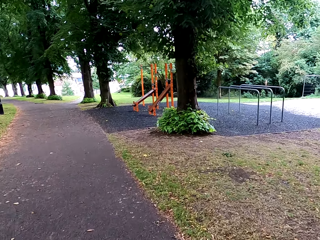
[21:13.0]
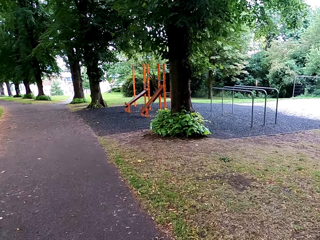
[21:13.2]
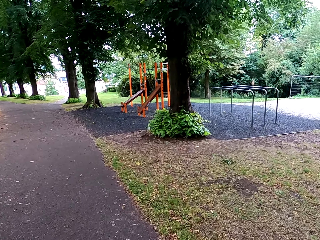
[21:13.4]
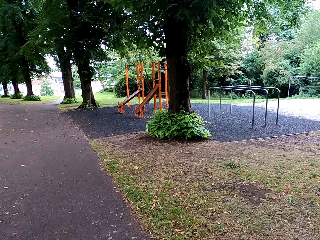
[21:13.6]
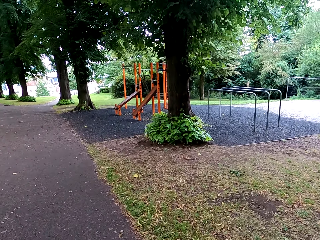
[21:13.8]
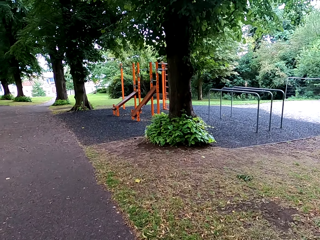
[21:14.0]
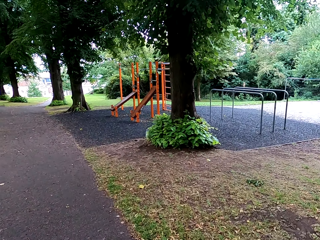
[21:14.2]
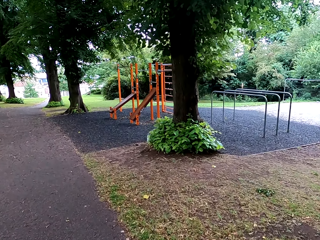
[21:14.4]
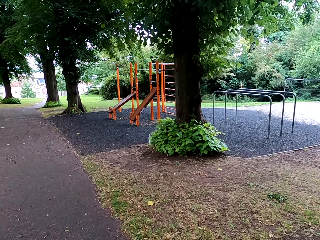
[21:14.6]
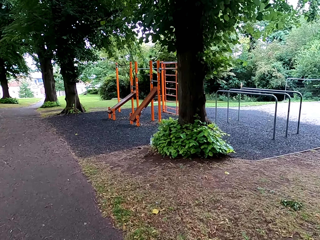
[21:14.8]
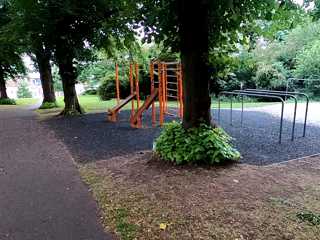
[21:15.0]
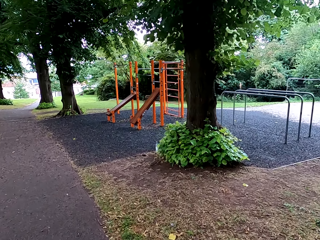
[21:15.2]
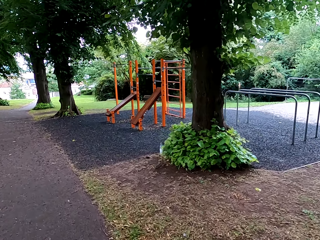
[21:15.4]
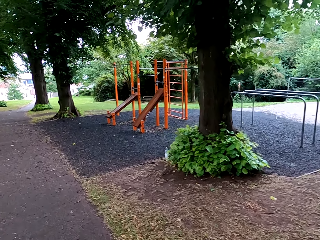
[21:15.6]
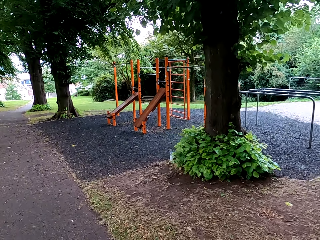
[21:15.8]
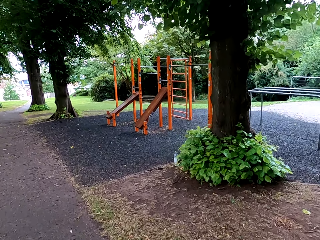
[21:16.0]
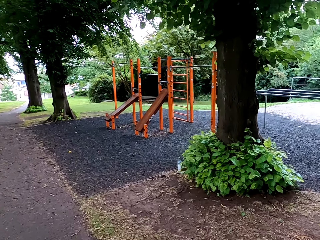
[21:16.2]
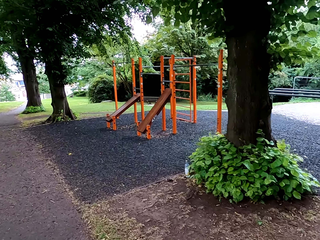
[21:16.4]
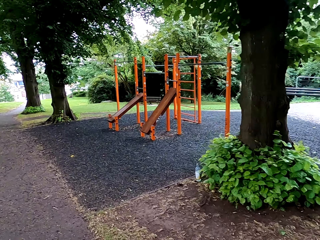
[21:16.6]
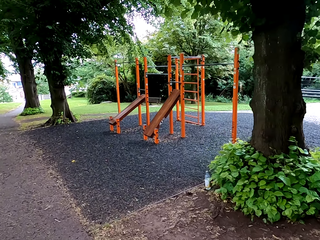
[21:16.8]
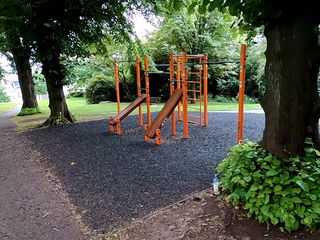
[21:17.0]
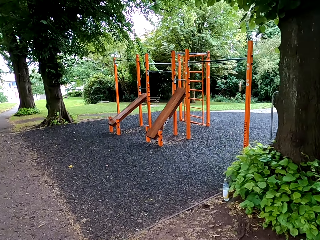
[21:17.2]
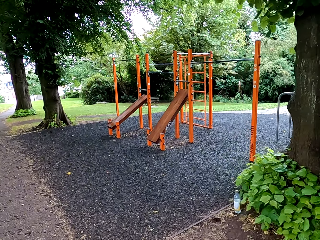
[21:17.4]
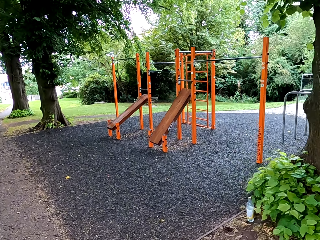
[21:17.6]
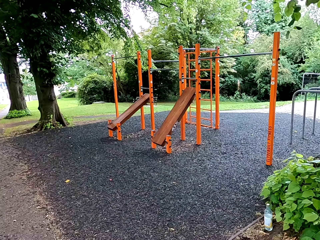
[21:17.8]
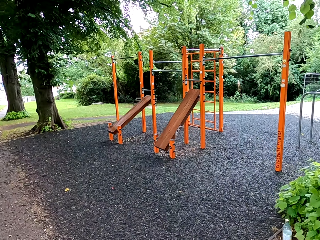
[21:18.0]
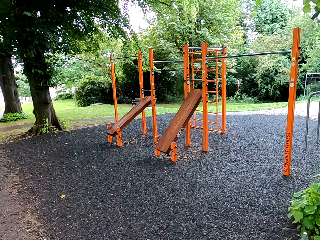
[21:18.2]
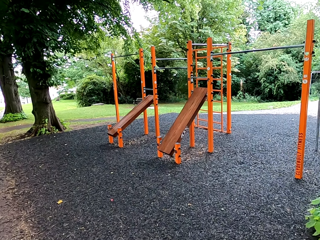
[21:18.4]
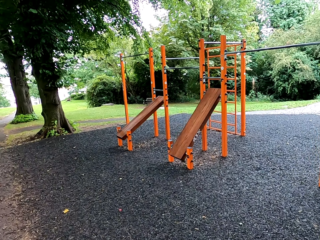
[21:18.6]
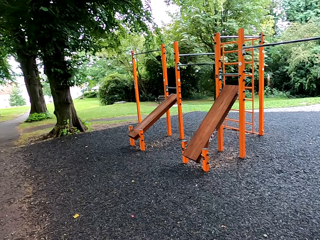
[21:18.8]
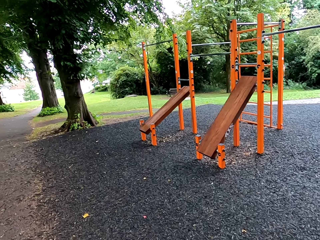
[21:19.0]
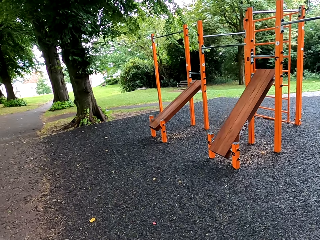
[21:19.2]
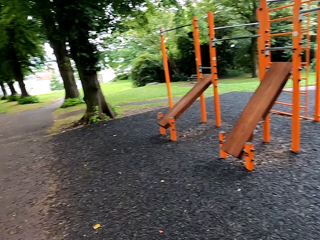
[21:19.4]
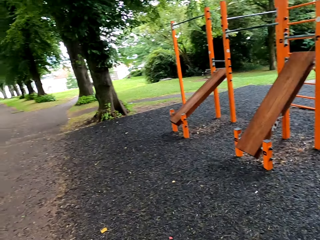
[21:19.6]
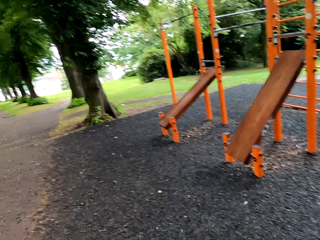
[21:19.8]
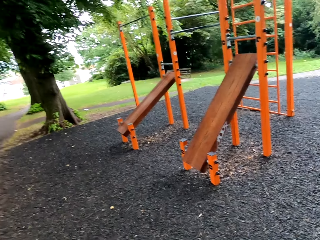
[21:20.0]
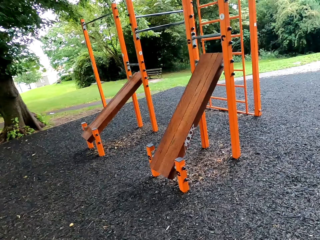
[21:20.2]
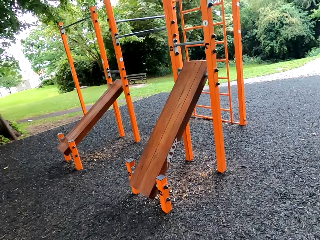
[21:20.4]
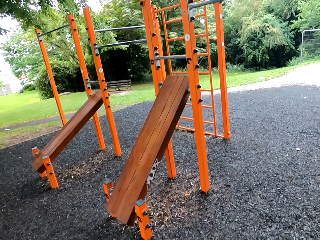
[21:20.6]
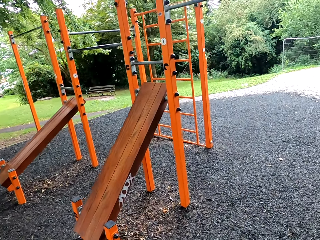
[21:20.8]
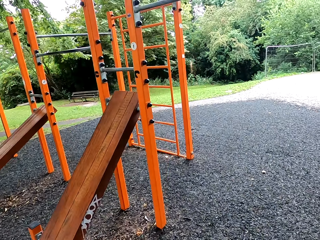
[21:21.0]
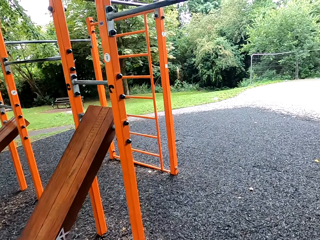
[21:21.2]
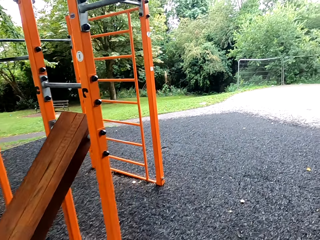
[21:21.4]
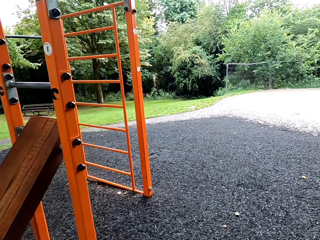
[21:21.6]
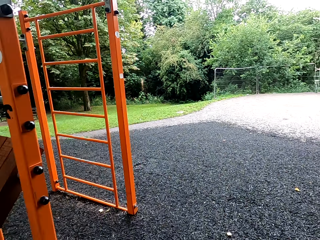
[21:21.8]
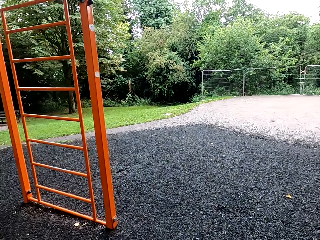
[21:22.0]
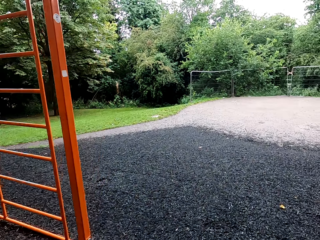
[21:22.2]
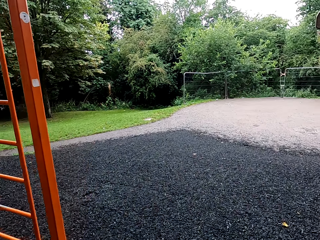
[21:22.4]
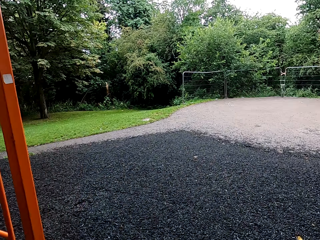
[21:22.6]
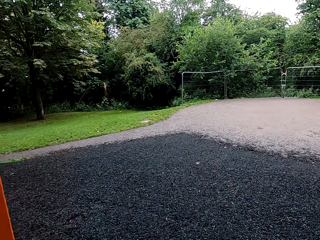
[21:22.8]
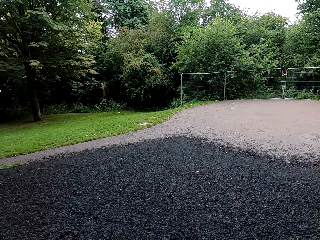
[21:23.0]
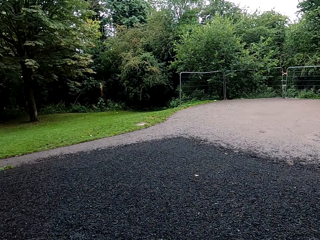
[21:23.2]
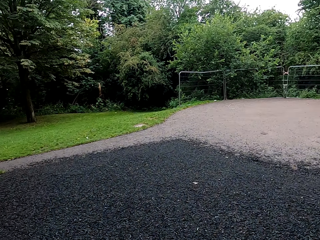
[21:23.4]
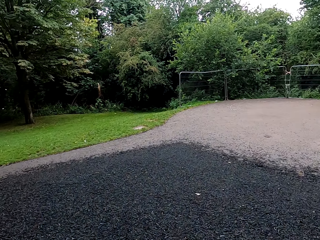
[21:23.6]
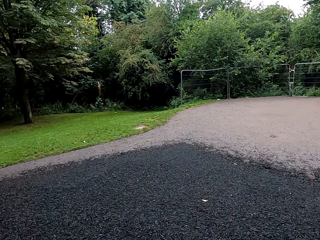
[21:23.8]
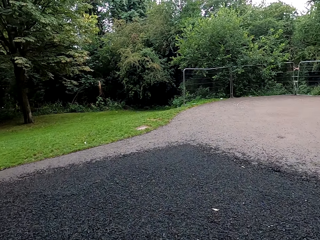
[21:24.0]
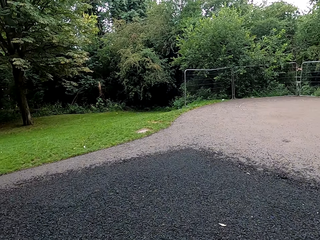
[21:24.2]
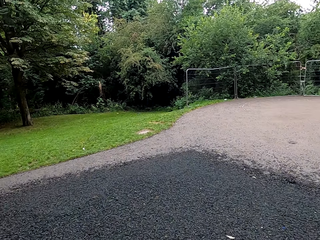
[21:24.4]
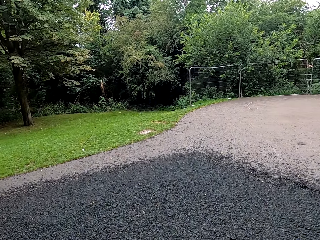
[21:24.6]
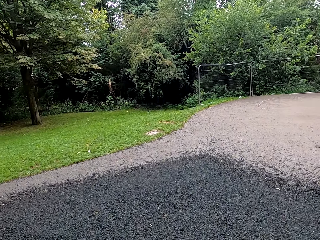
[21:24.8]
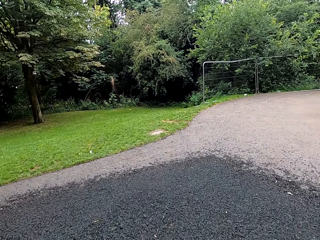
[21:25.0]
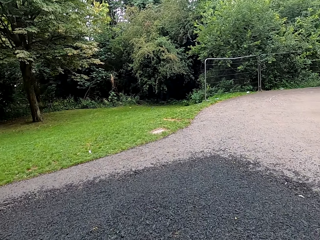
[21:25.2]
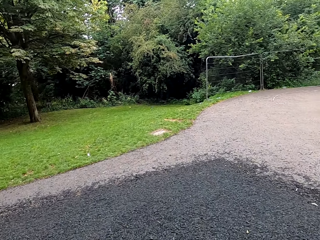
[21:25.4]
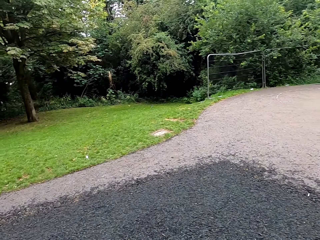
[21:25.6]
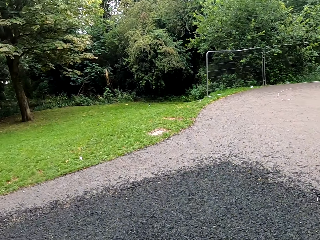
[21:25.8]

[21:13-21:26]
The camera wearer turns right. They walk around the street.
